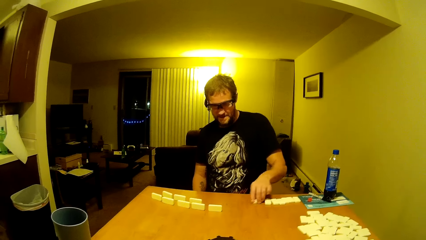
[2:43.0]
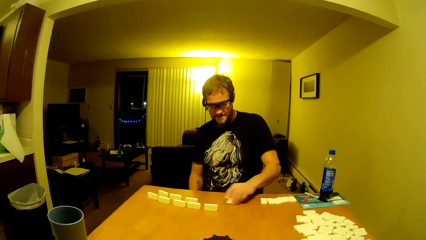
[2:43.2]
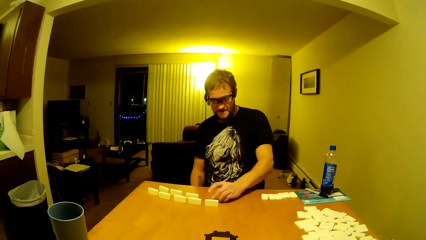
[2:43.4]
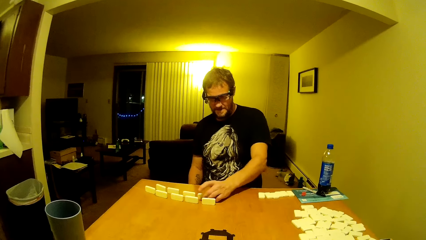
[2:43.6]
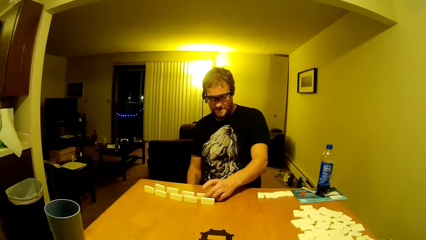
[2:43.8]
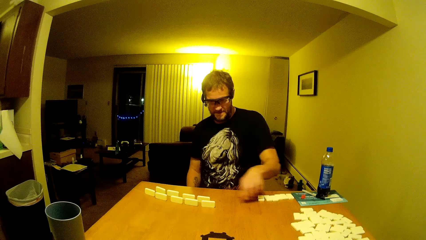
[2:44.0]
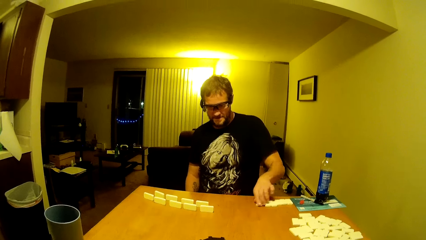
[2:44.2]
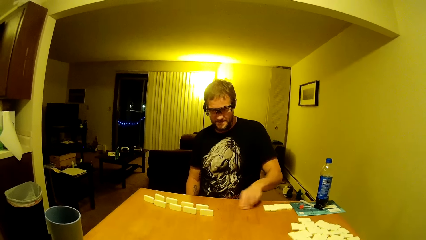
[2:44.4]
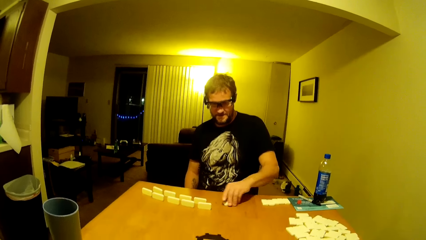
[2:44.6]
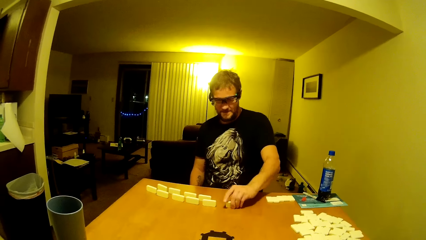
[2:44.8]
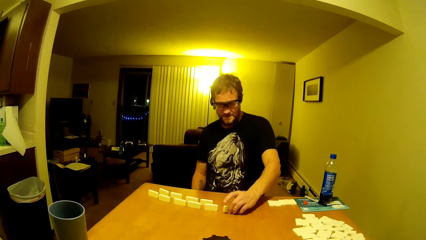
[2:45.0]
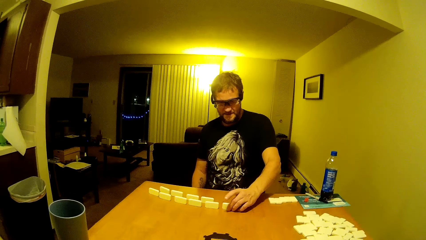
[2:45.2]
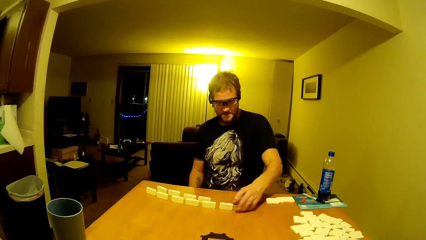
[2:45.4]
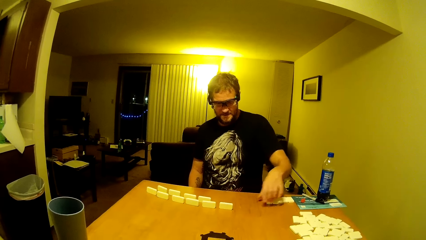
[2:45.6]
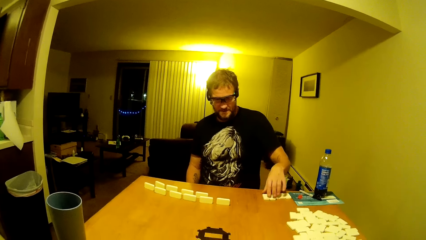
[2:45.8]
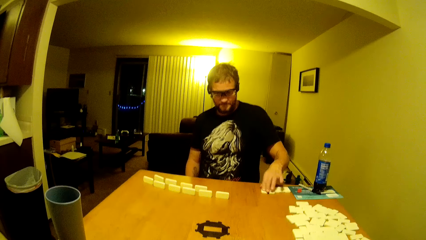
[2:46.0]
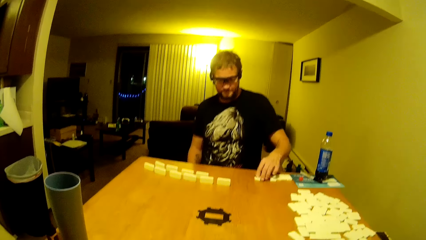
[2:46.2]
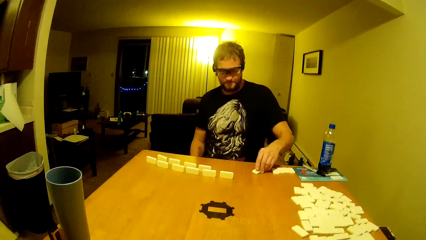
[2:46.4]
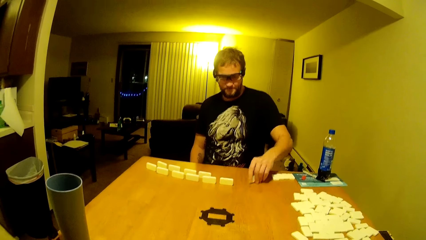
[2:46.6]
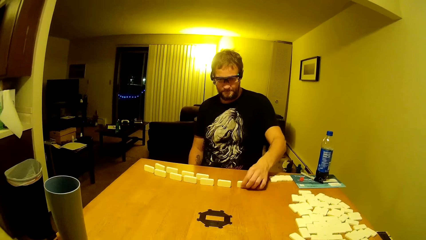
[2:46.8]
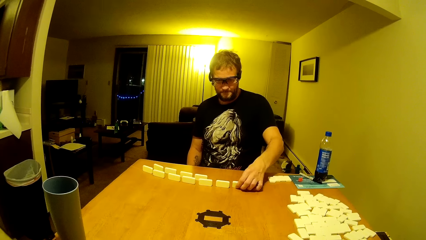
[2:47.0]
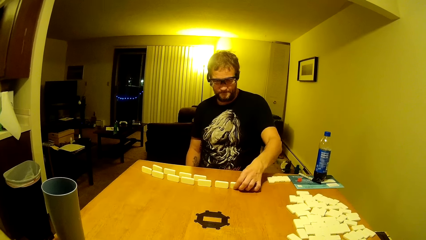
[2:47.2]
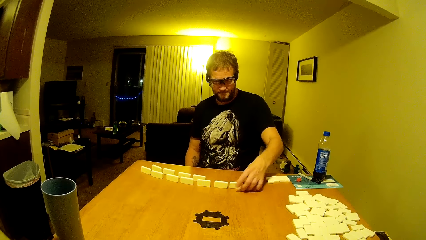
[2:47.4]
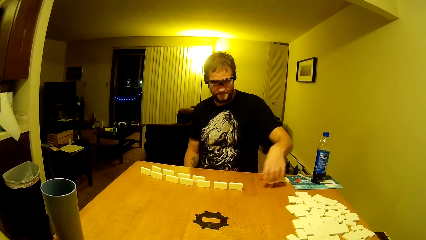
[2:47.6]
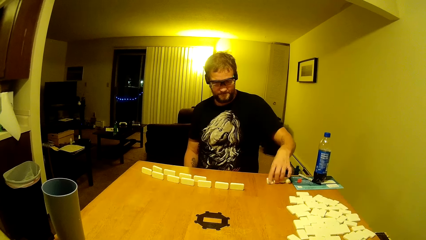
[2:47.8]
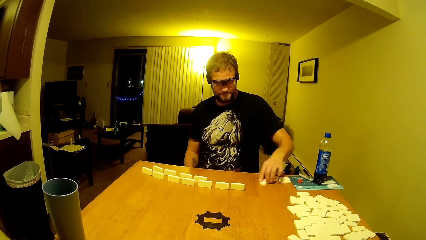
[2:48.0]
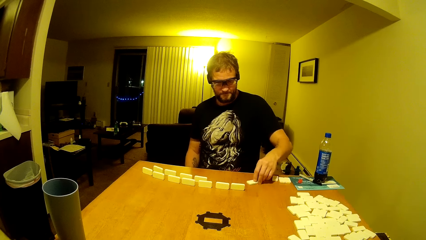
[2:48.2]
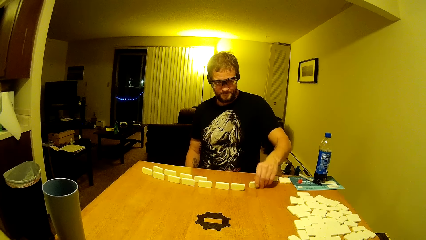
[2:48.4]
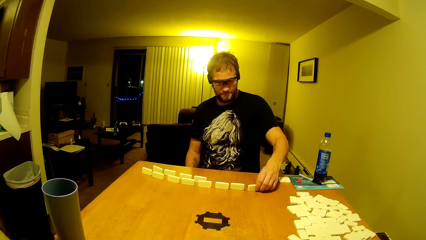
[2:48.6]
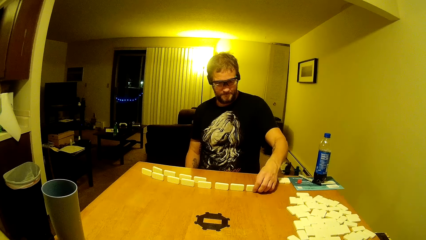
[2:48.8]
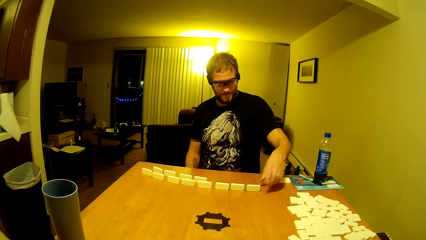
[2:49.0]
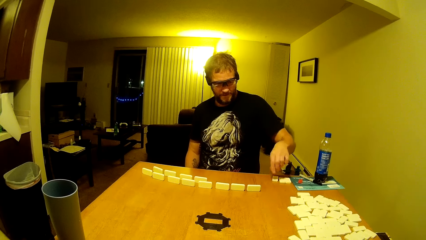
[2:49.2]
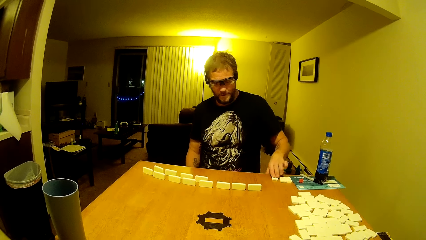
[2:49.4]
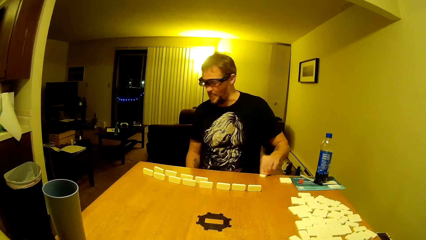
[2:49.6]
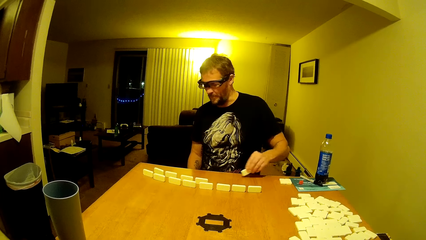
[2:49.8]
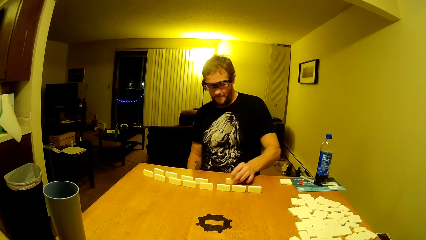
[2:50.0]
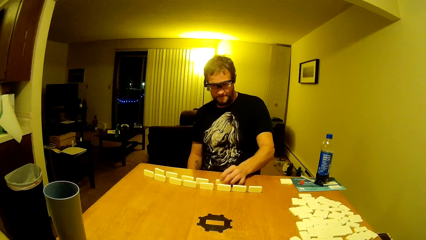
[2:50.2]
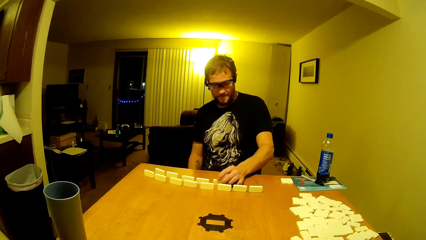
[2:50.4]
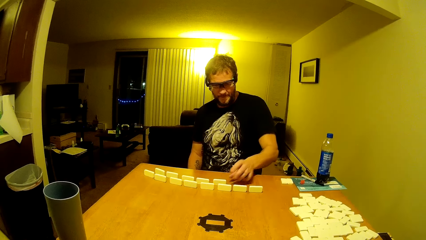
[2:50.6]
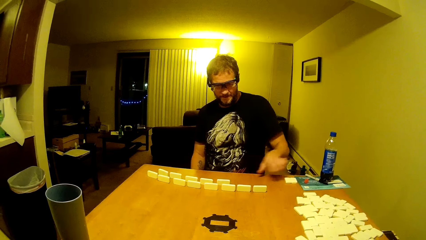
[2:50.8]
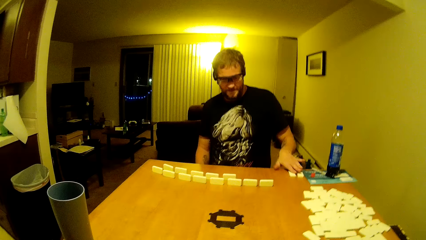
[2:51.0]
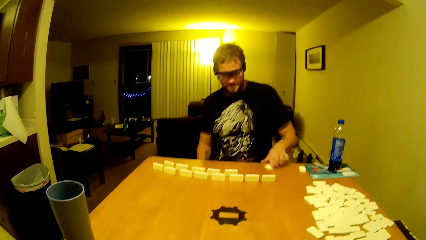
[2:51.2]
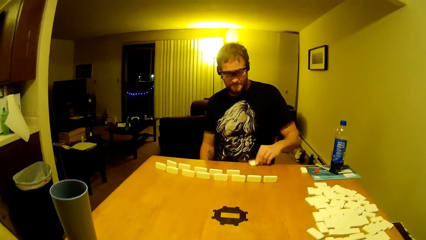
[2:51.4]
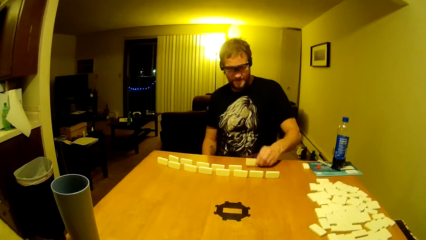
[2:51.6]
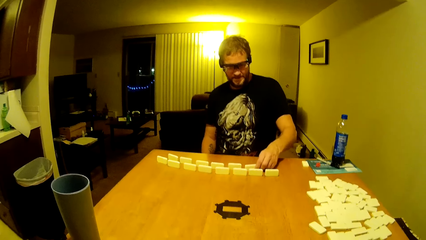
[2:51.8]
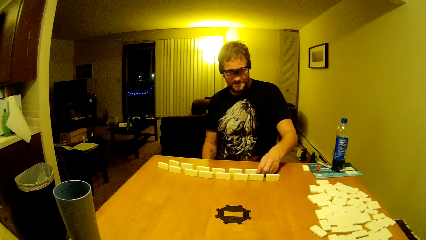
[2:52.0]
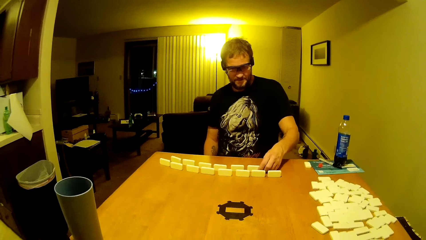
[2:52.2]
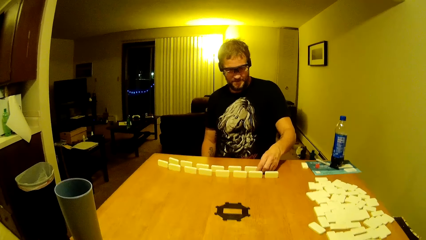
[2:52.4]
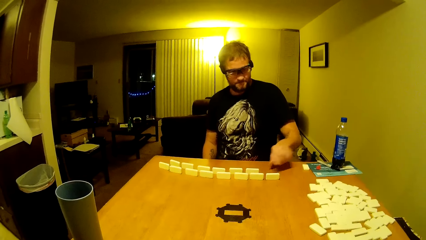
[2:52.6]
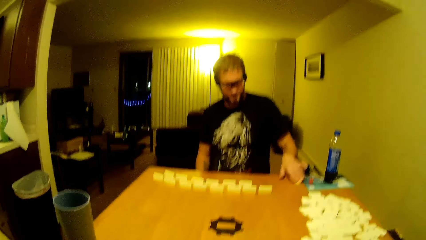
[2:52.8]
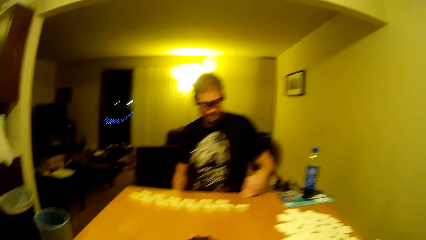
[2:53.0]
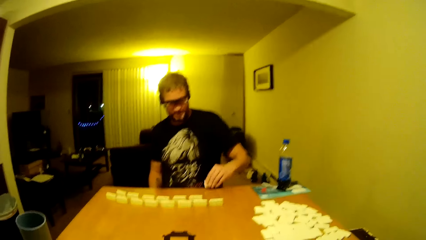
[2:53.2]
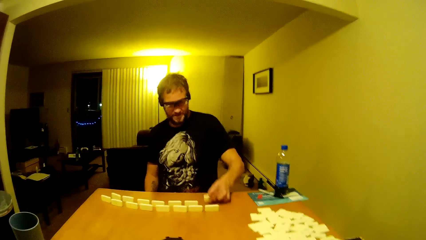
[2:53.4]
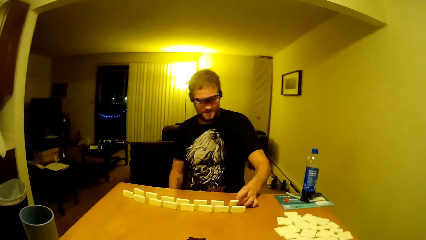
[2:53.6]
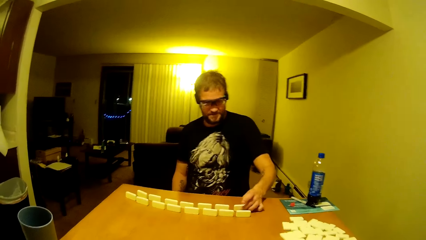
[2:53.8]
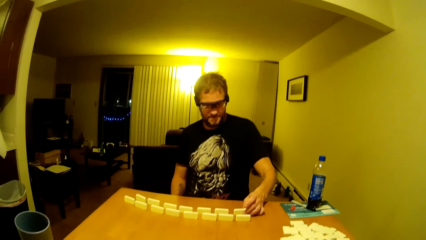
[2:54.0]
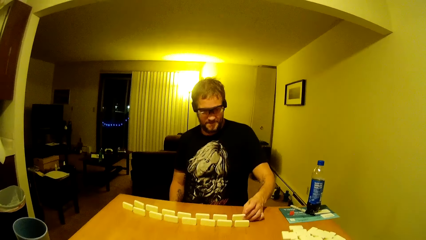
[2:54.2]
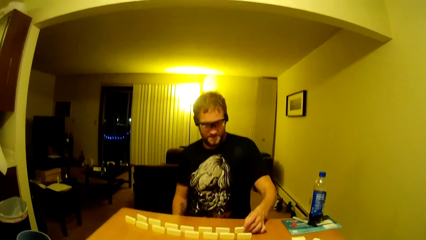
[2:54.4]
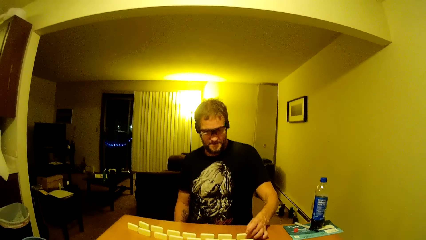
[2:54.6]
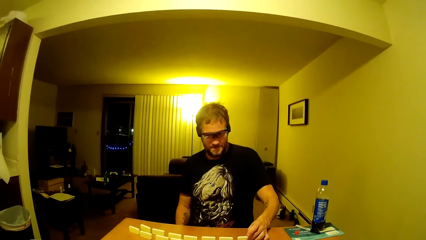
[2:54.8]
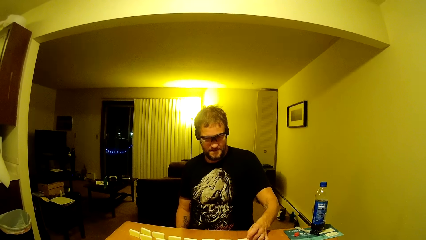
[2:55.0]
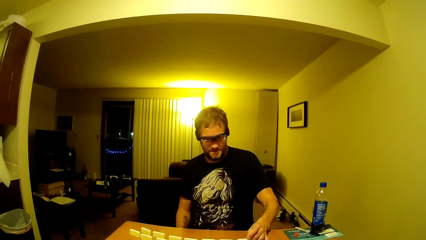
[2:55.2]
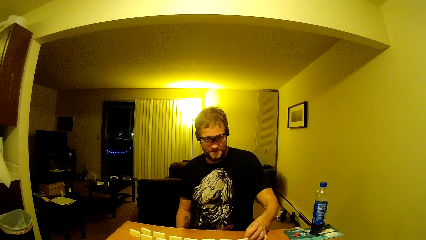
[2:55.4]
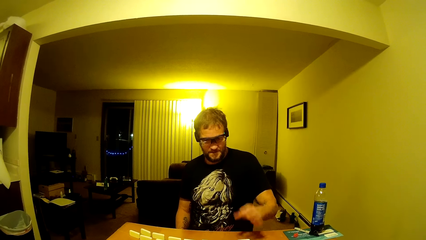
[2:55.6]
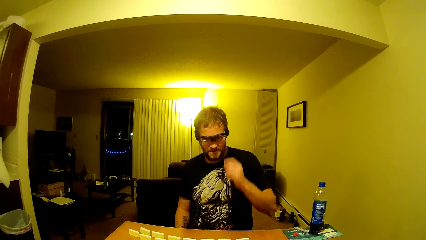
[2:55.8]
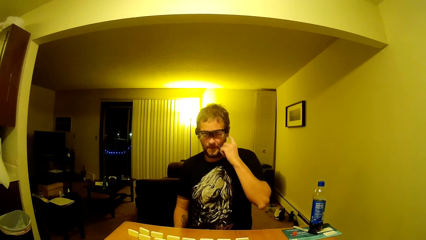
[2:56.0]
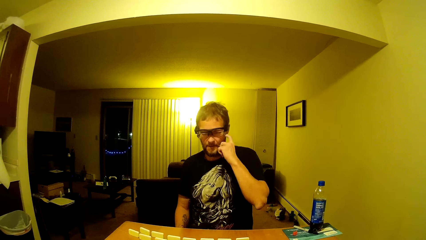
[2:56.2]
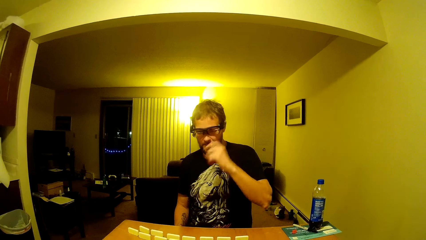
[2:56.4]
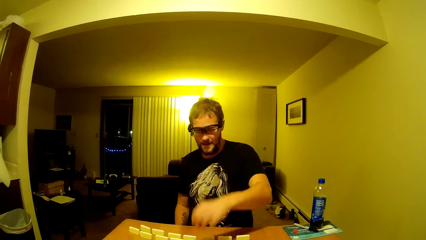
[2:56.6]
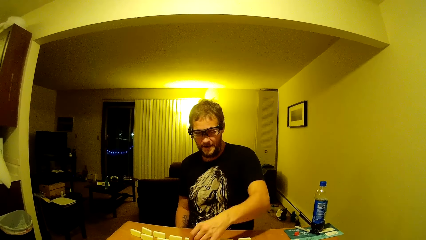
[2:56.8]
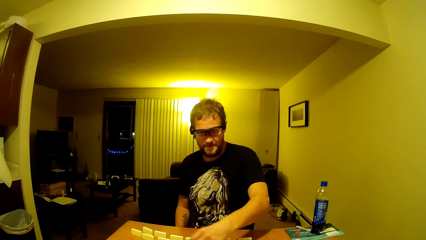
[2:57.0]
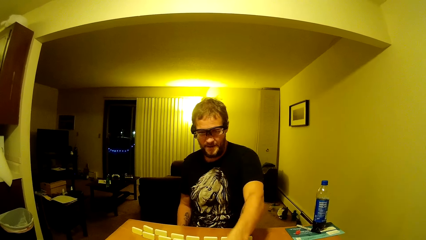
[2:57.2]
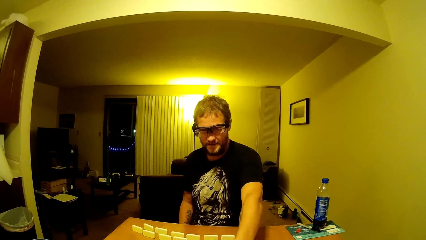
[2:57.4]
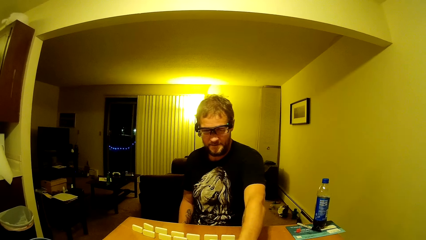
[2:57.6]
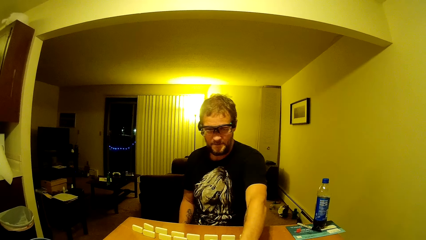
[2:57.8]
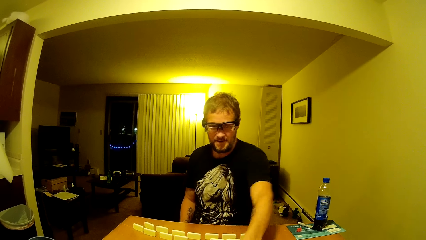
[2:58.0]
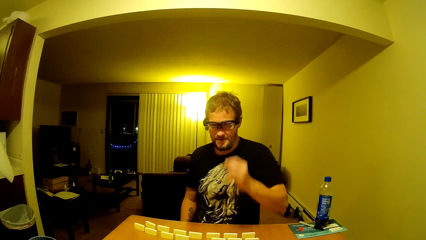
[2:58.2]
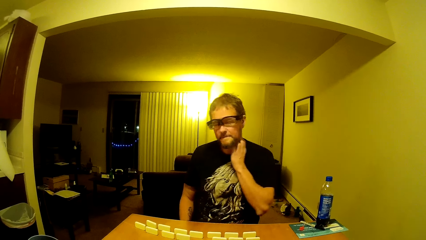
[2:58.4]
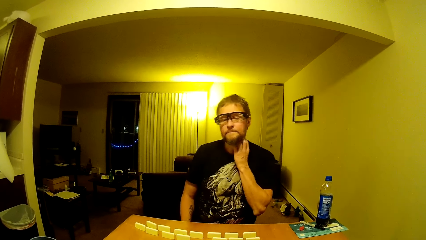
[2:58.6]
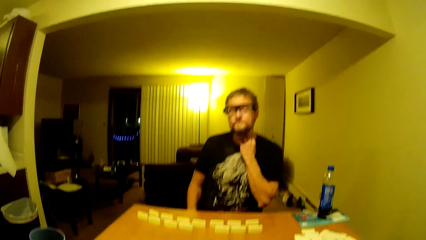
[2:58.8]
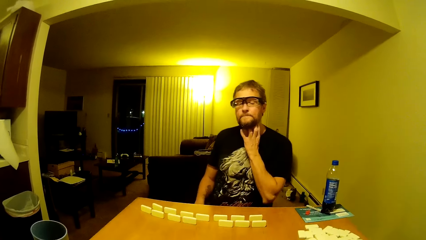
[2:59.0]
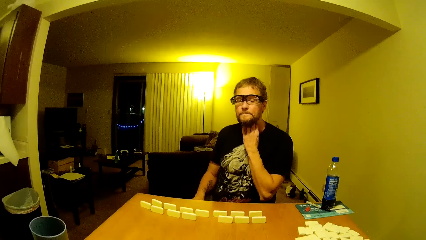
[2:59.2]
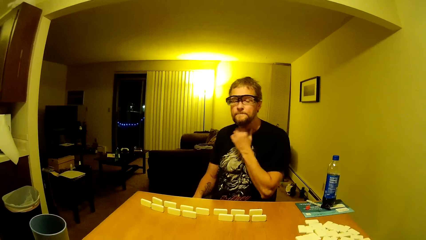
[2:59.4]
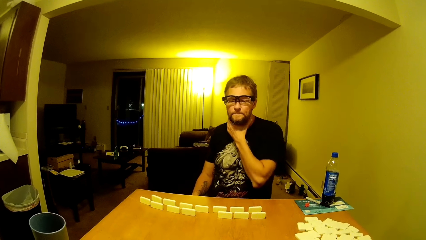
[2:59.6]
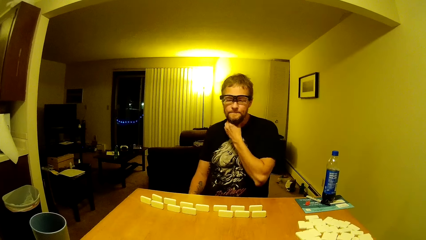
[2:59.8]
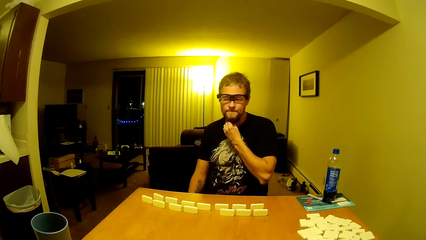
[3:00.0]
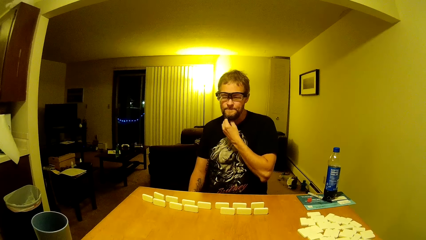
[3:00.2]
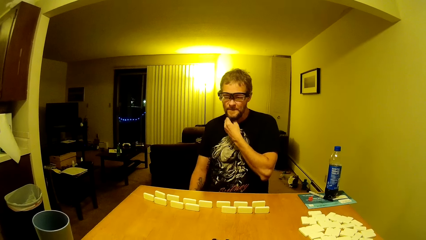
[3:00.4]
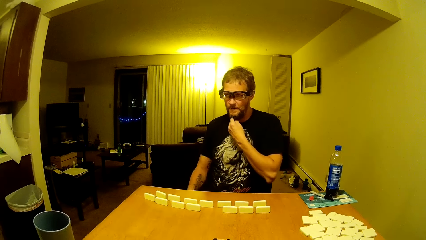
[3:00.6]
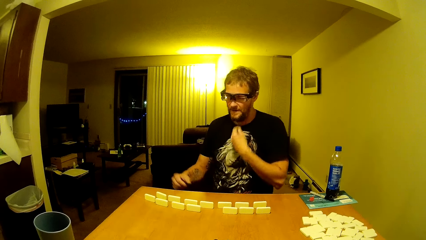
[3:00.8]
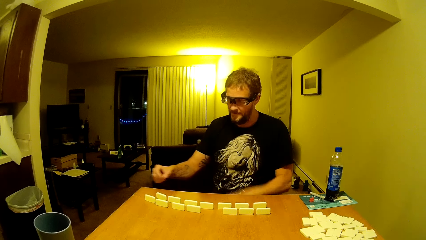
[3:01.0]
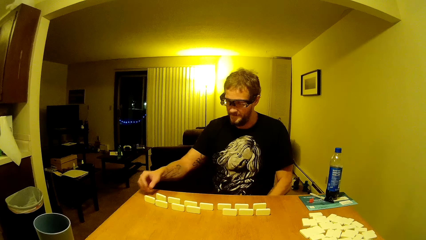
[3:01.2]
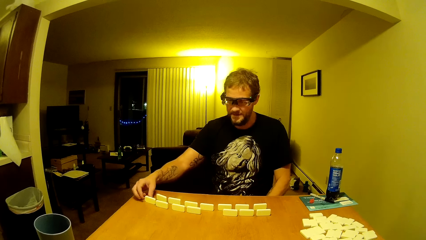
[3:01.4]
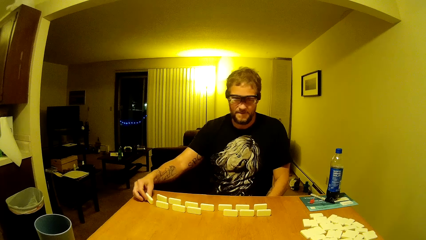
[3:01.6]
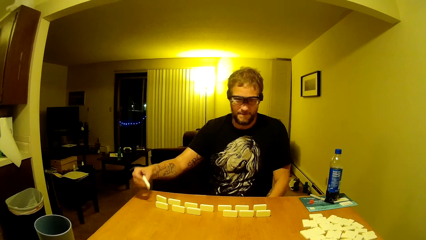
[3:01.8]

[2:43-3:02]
A man scratches his face and returns the hand to the dominoes game table. The man scratches his neck and touches the beard.
